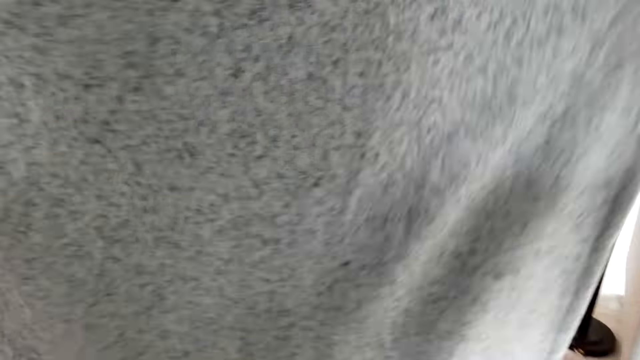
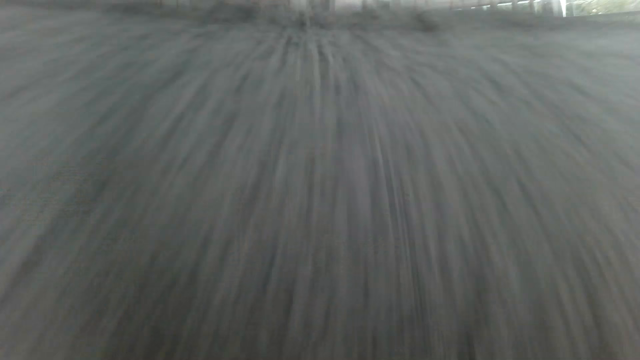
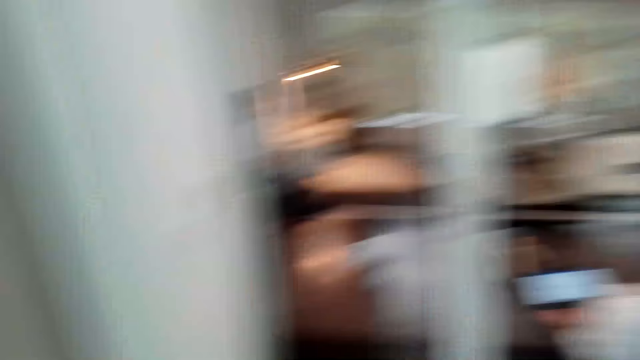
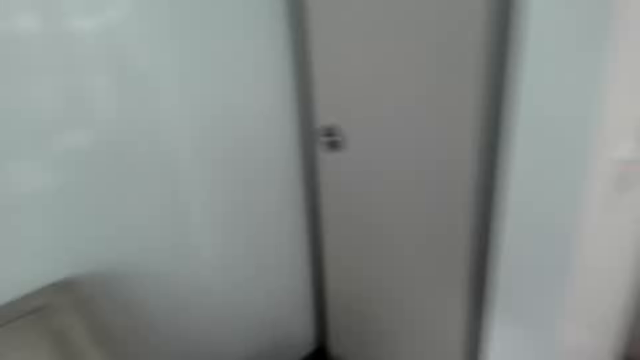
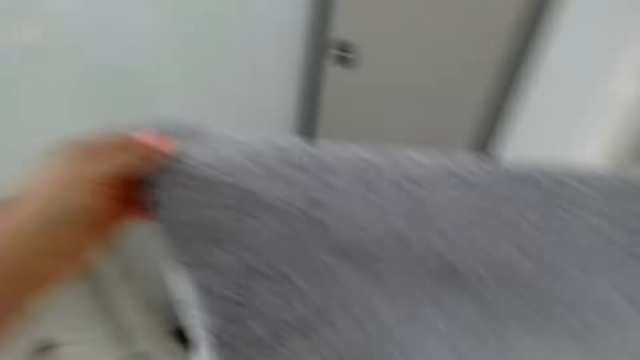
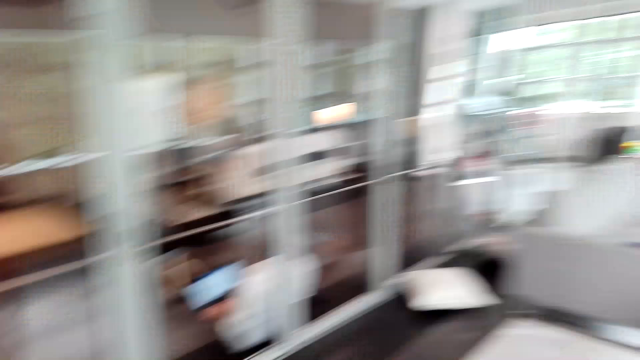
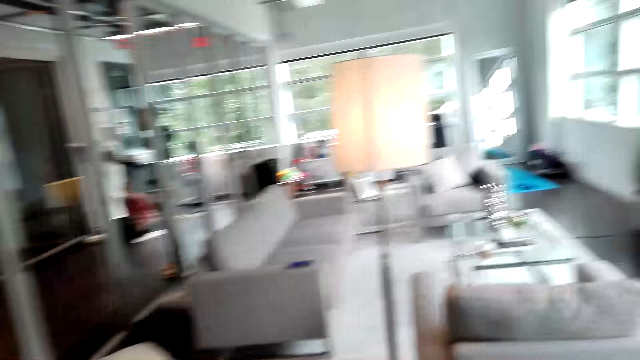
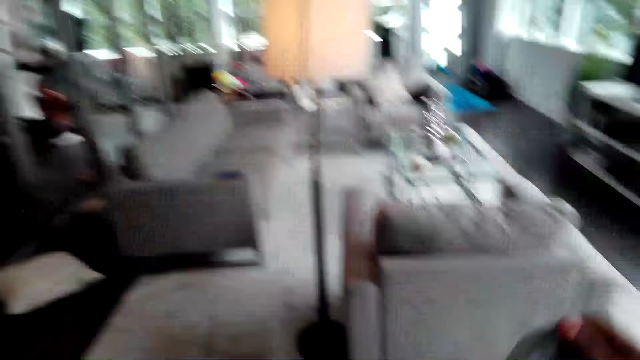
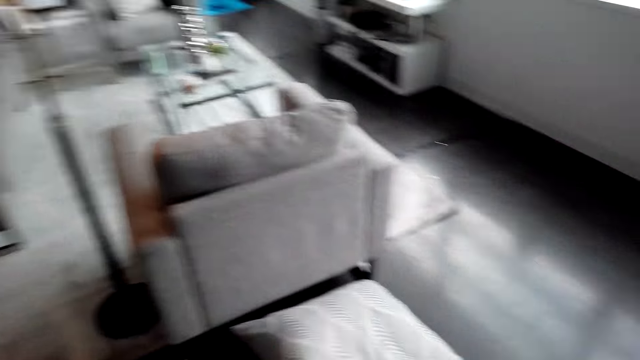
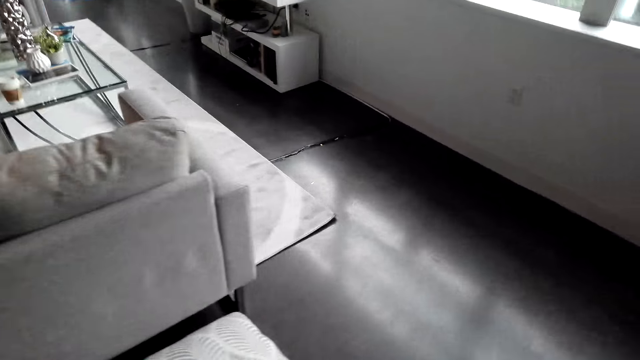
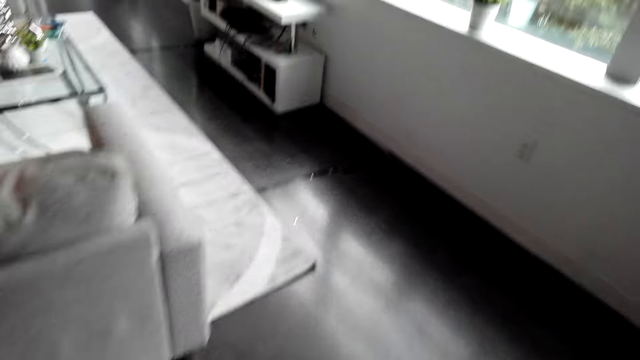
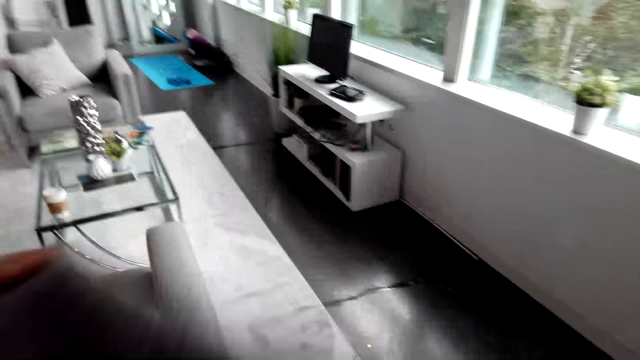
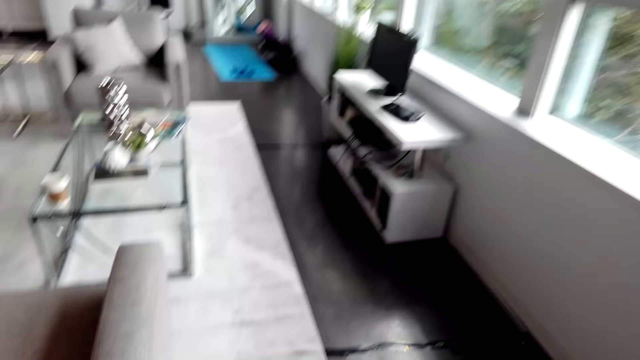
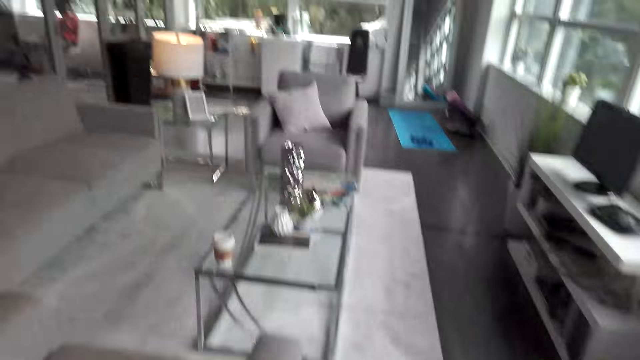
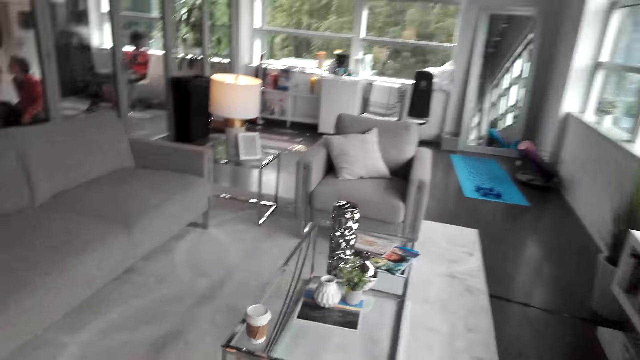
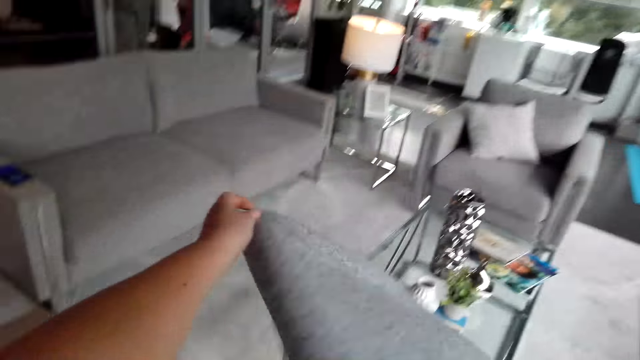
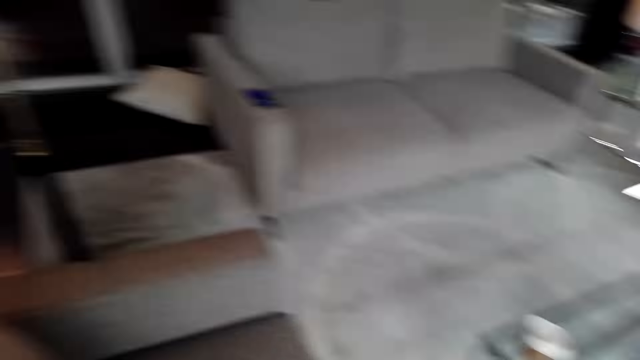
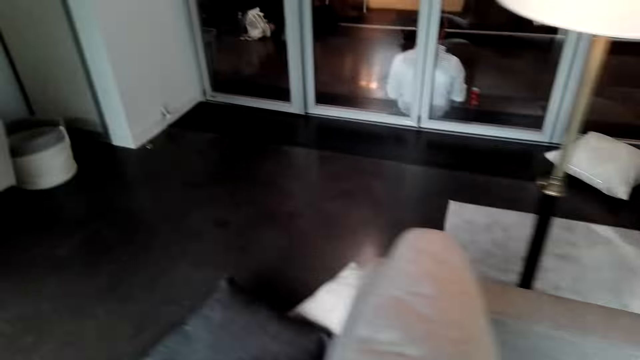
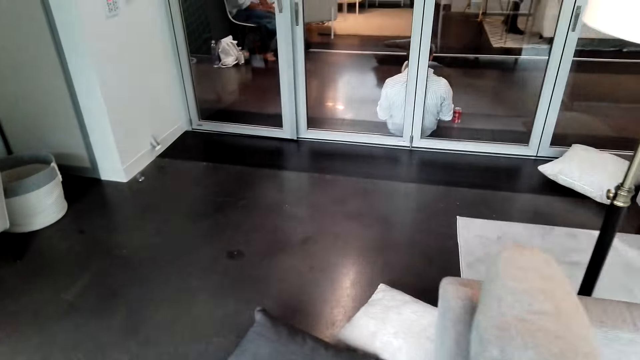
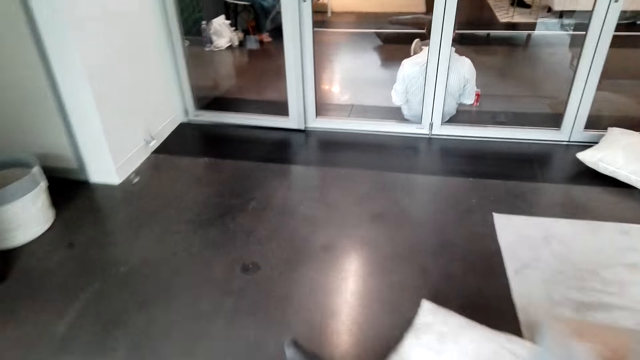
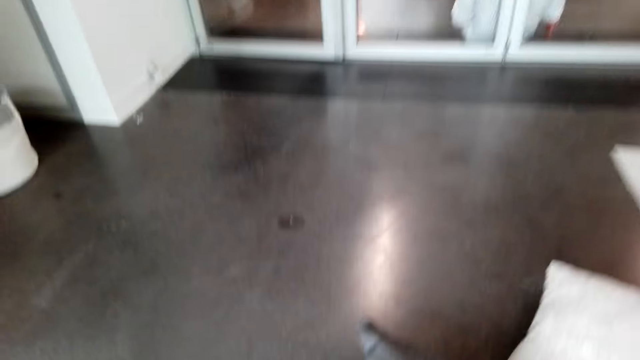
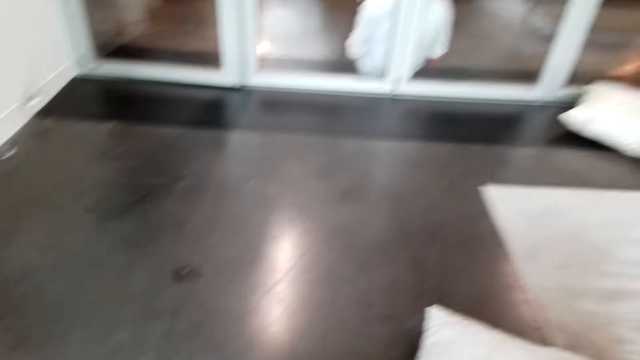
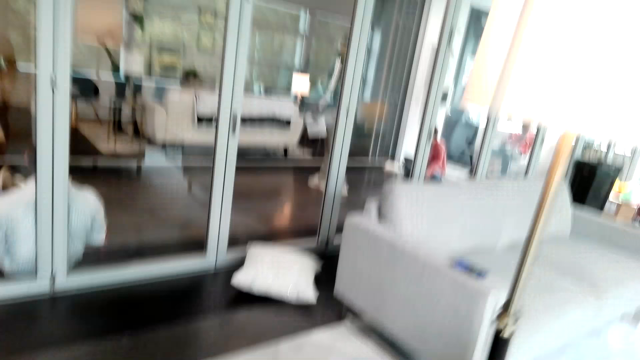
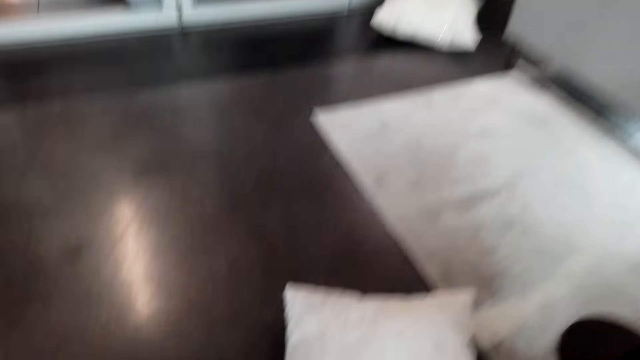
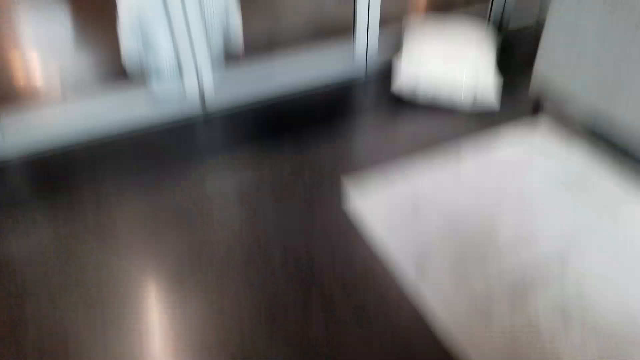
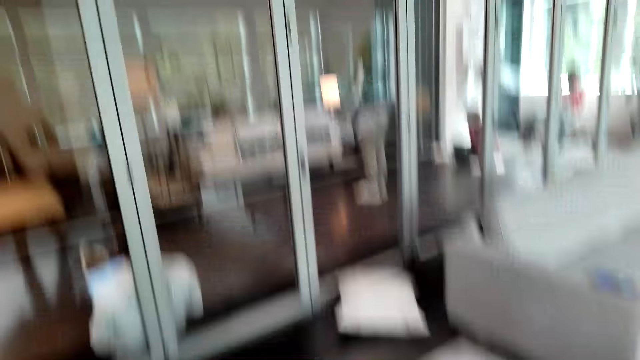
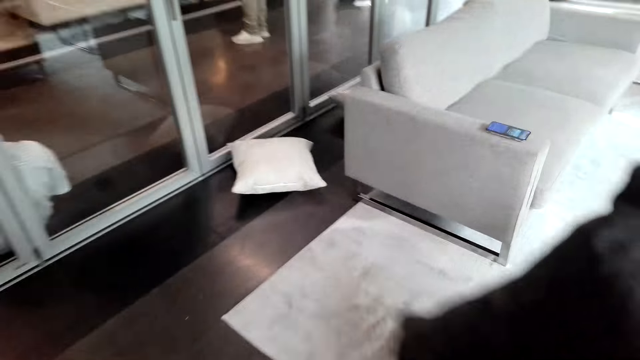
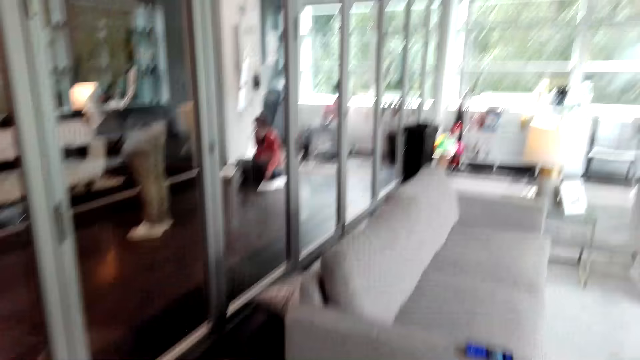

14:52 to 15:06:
The camera wearer folds the cloth. They walk. They drop the cloth on the floor. They pick a pillow. They walk in the room.

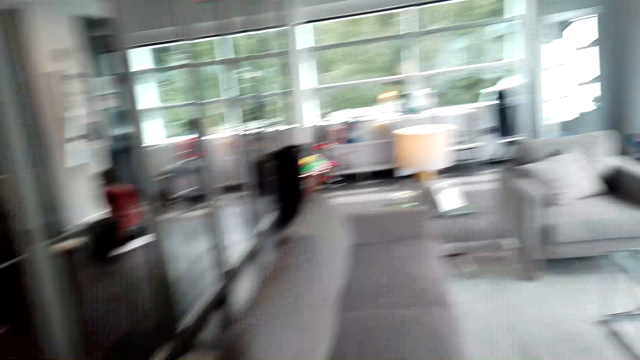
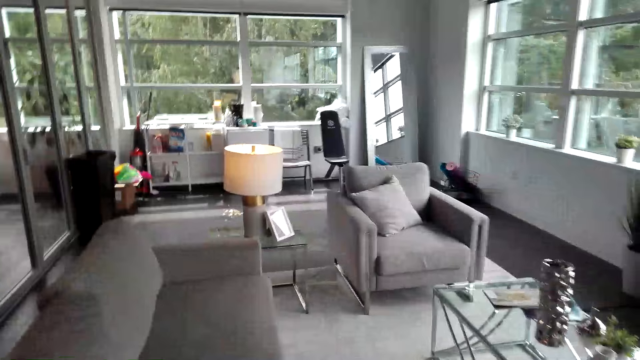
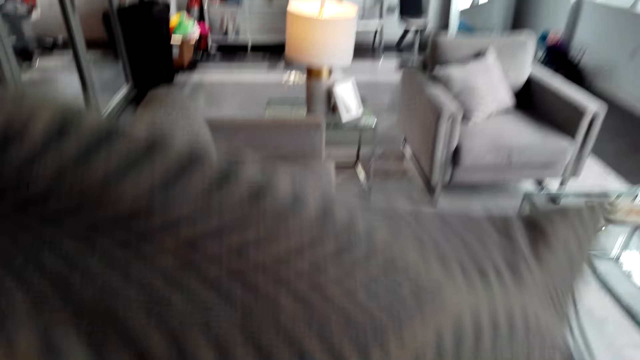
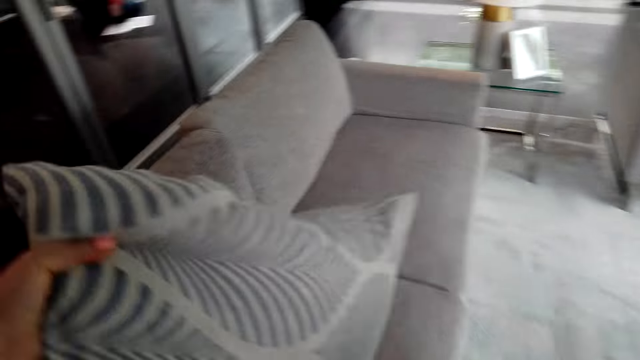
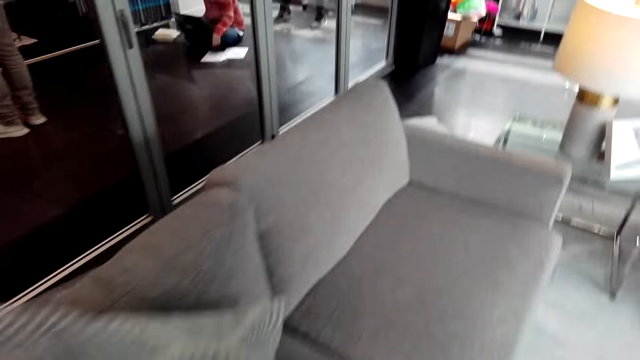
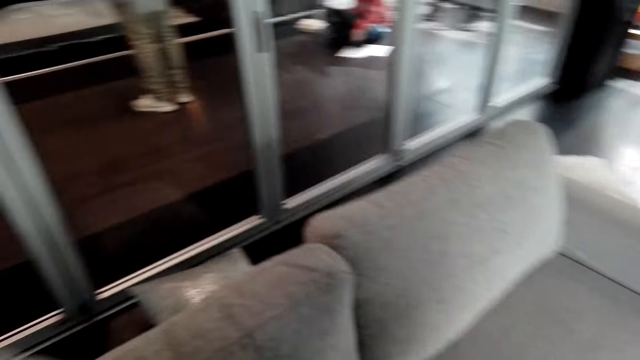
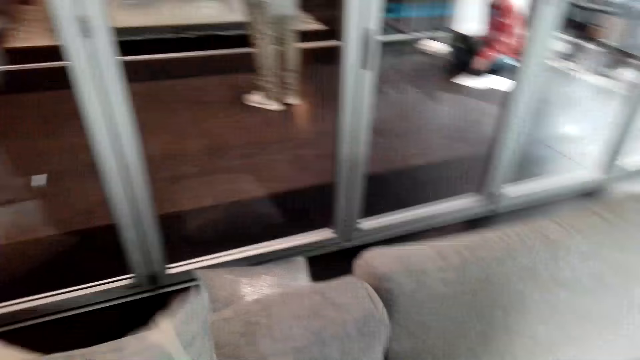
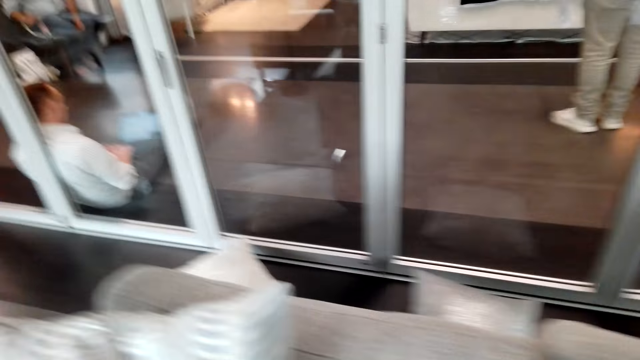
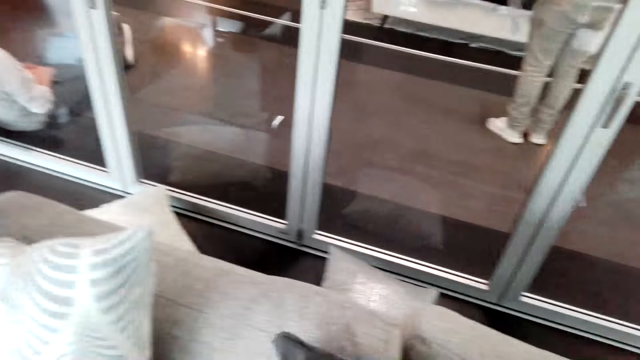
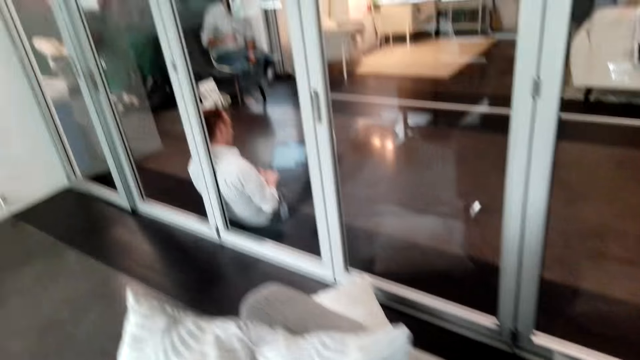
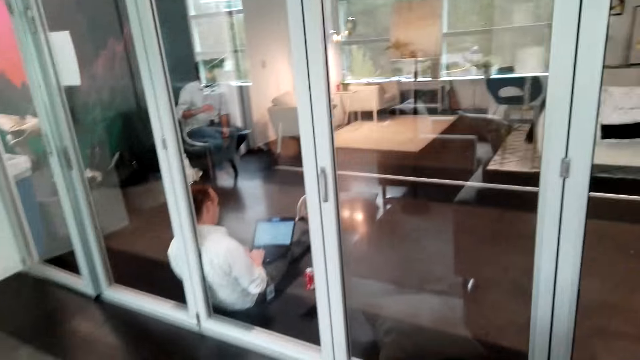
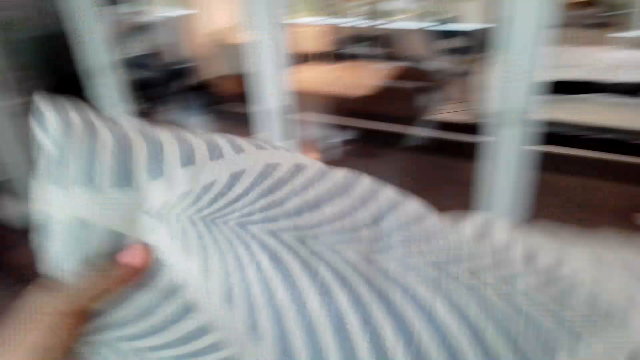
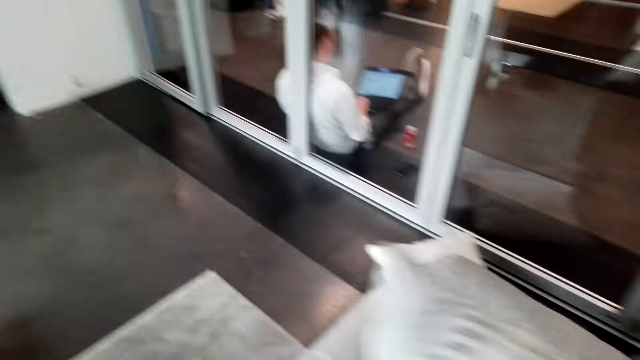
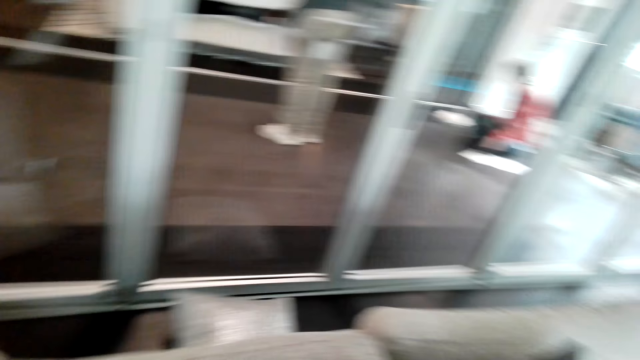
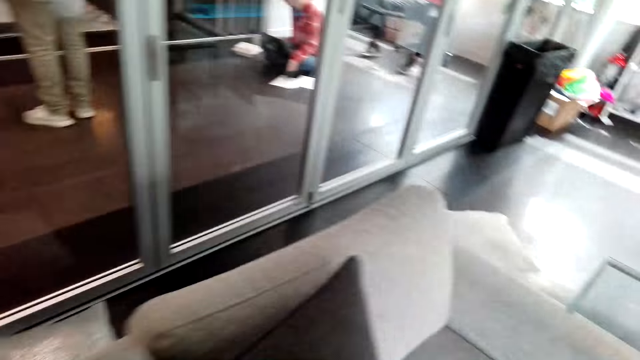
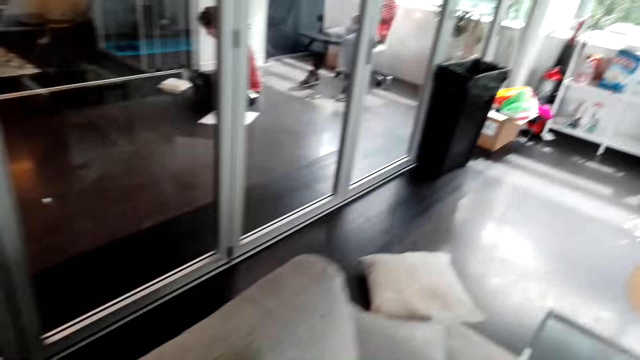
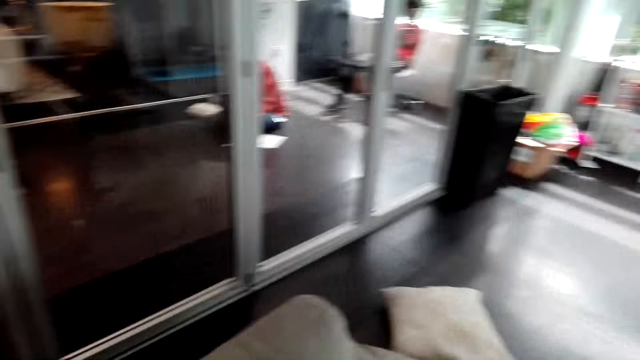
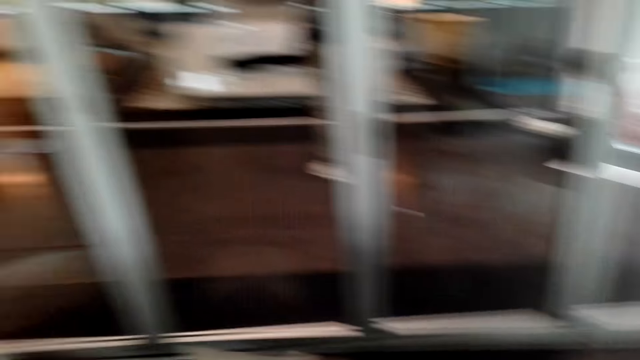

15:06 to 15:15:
The camera wearer drops the pillow on the couch. They arrange the pillow on the couch.
